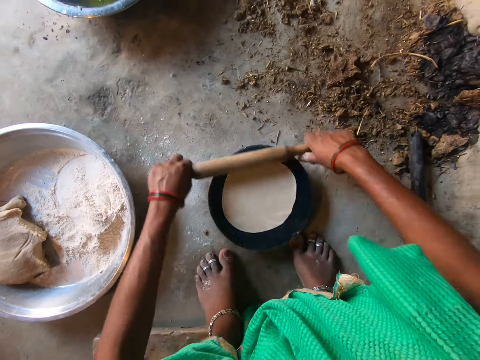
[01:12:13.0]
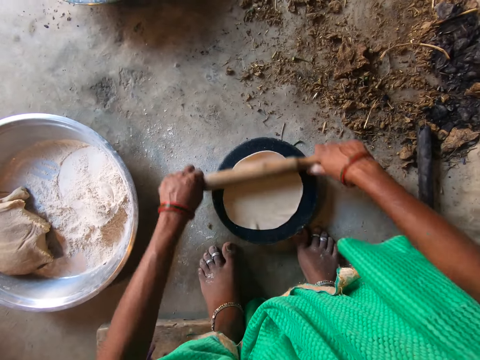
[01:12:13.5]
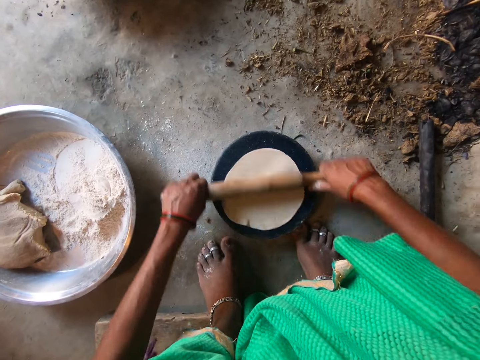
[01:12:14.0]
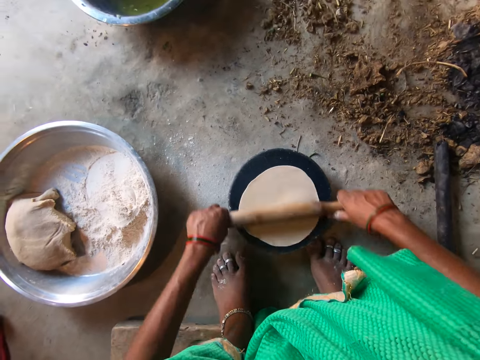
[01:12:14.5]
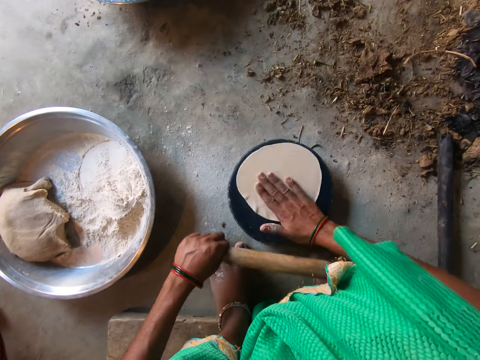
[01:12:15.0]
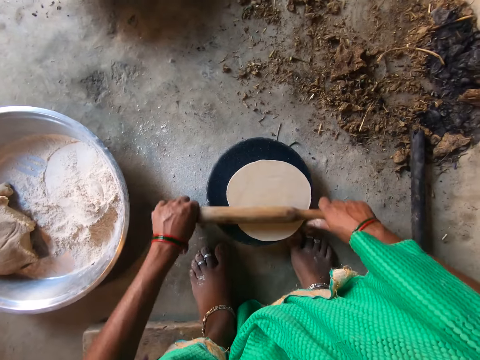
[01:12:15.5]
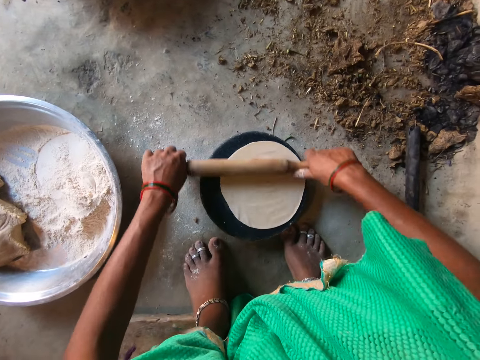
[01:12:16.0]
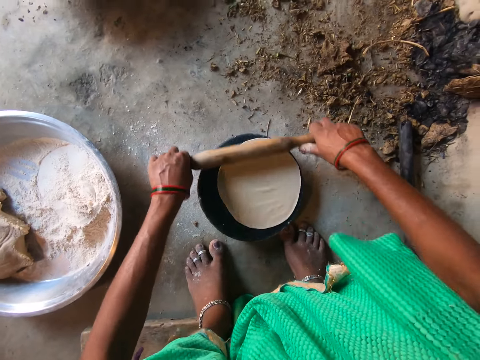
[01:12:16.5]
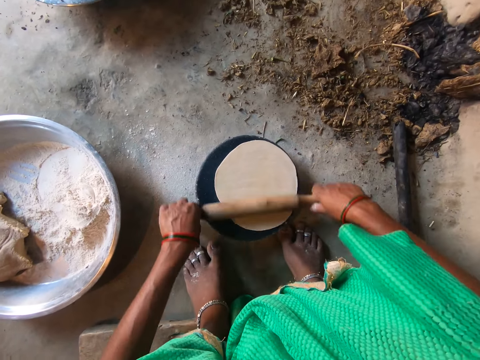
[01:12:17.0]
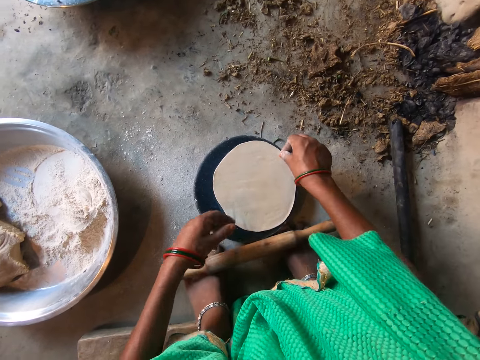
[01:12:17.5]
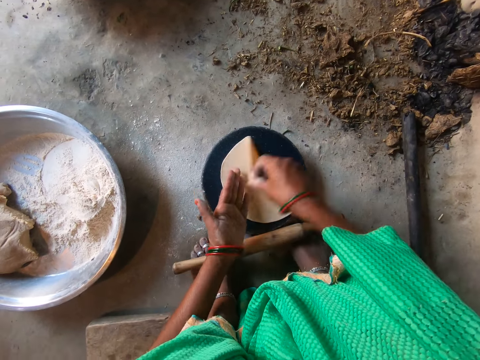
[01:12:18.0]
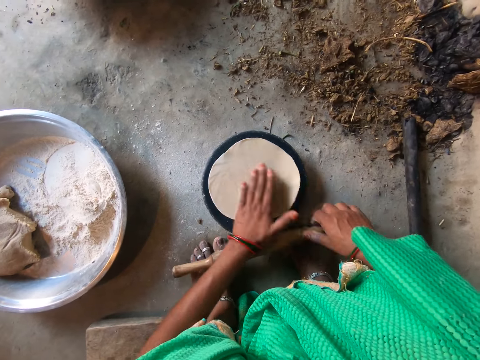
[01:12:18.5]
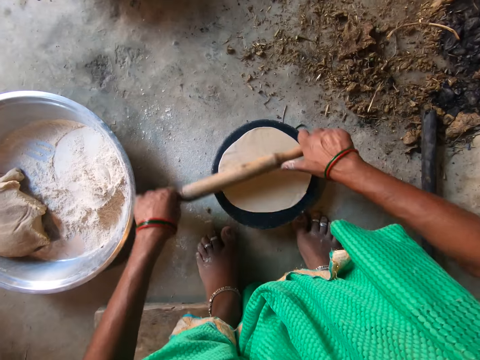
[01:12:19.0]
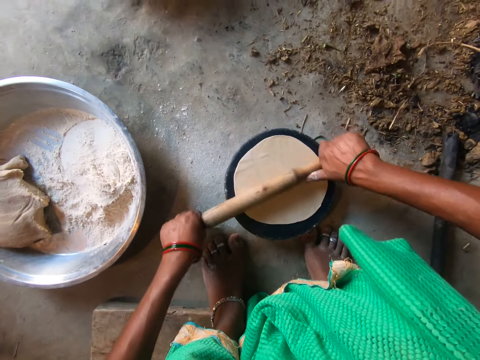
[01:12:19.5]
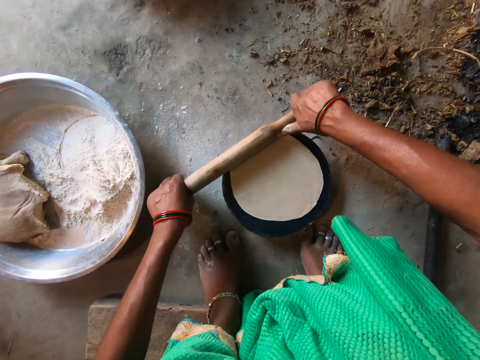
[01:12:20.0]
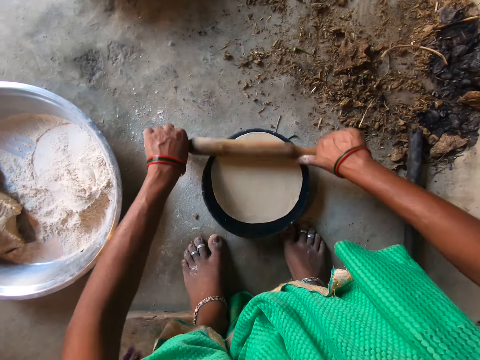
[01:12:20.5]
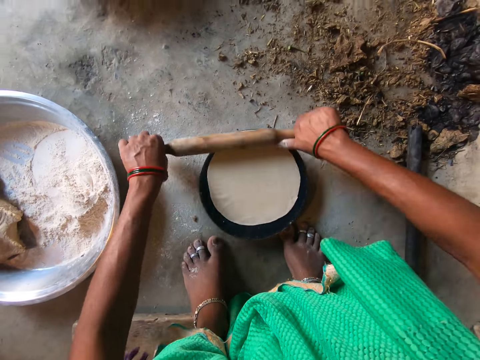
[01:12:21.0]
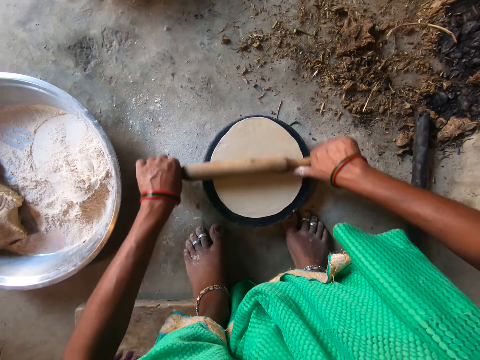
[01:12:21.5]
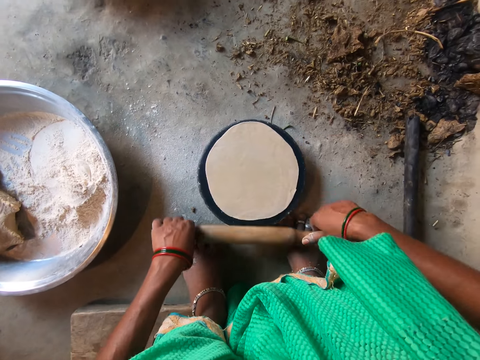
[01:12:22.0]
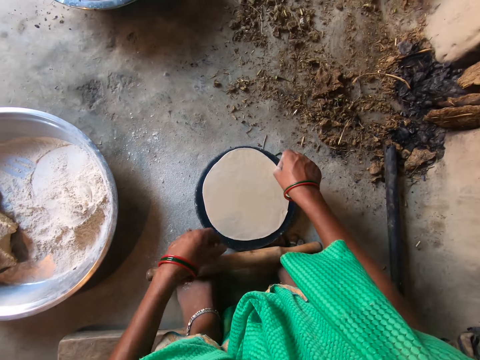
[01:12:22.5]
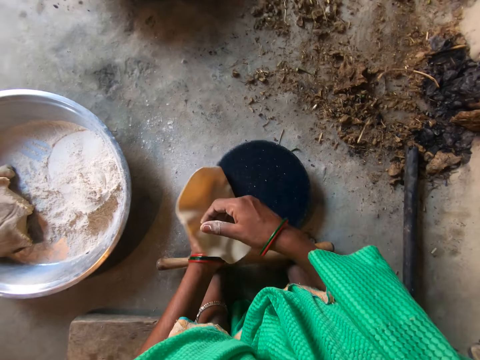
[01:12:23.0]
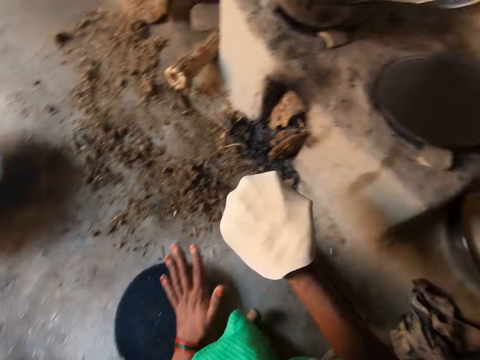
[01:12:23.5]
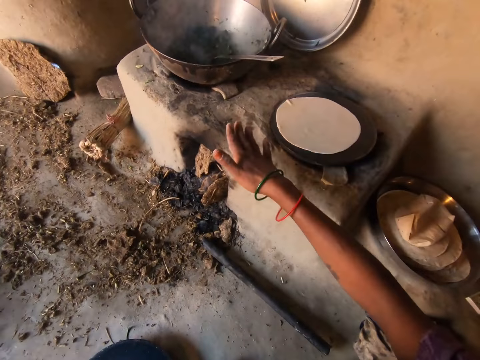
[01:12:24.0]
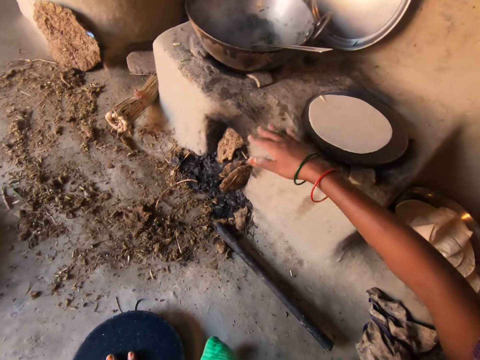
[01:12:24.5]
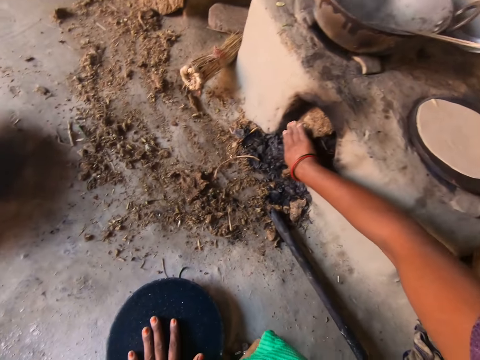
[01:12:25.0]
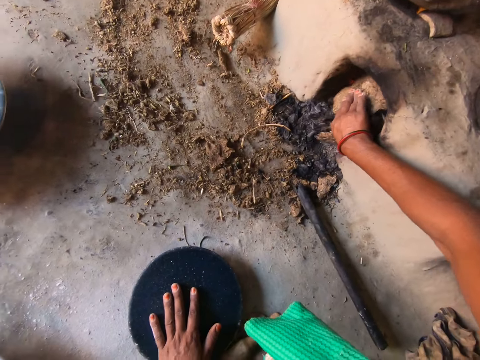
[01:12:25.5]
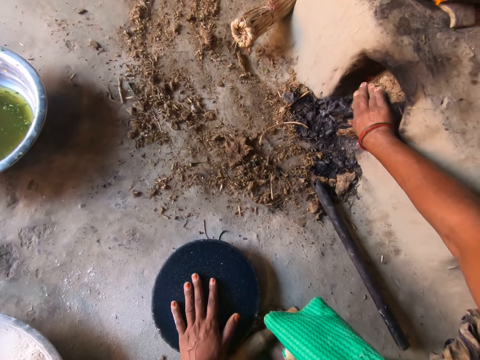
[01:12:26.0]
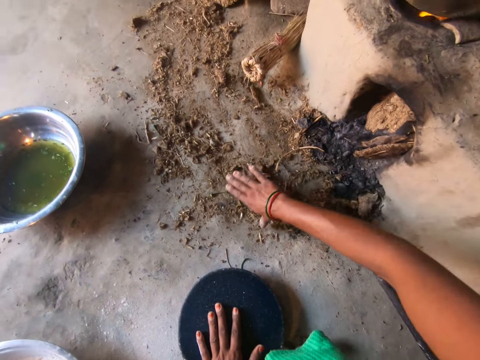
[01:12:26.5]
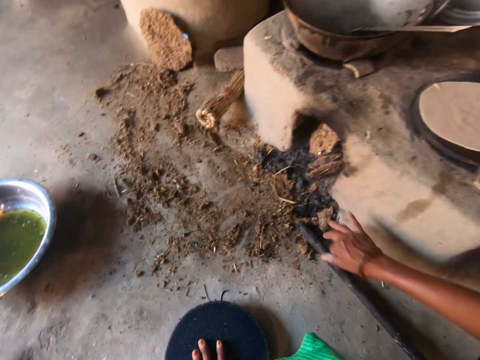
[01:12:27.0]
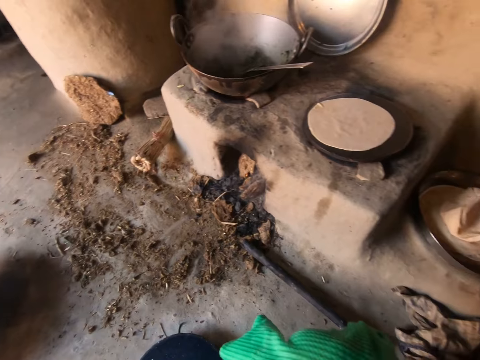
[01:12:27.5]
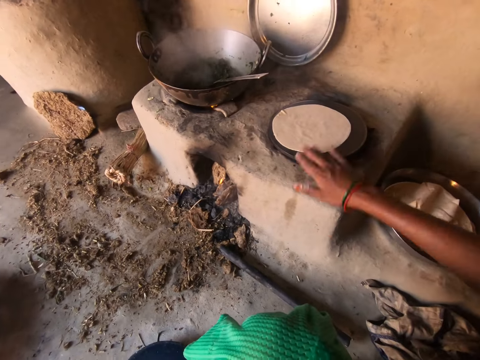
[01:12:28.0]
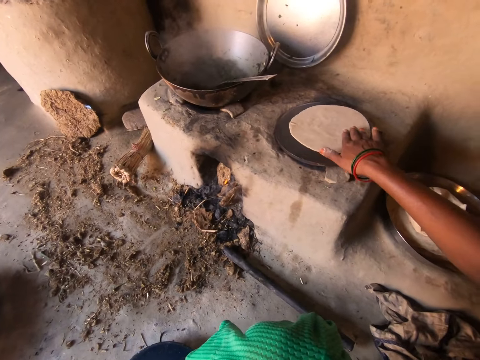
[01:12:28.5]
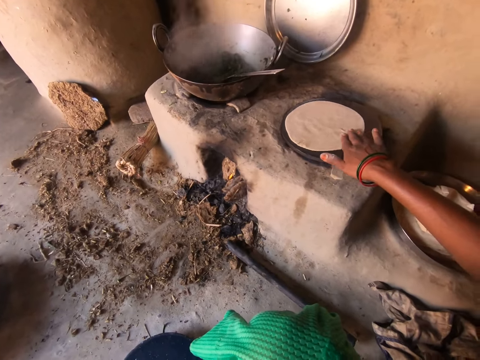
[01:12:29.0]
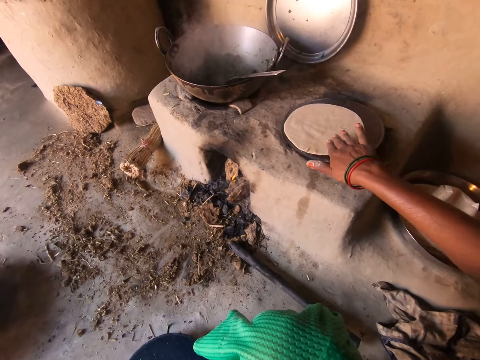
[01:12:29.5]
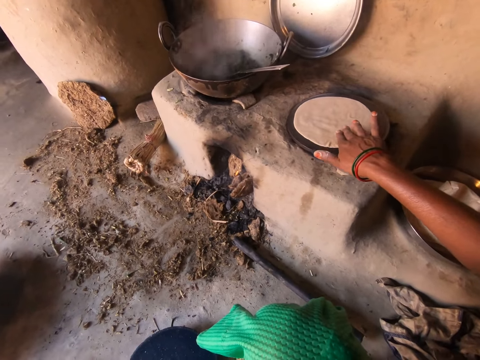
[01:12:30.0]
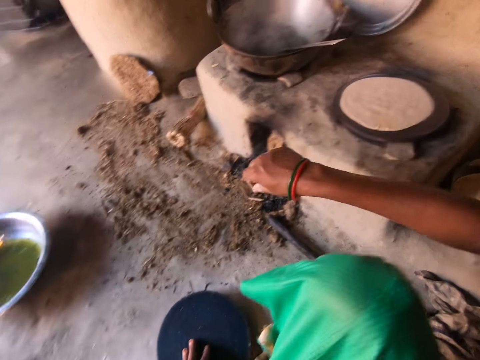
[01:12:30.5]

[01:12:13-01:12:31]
The camera wearer adjusts the dough. She adjusts the dough on the rolling board with both hands. She flattens the dough on the board with the rolling pin in both hands. She moves the dough to the griddle with both hands. She adjusts a stone beneath the fireplace with her right hand. She pushes firewood inside the stove. She adjusts the dough on the griddle with her right hand.

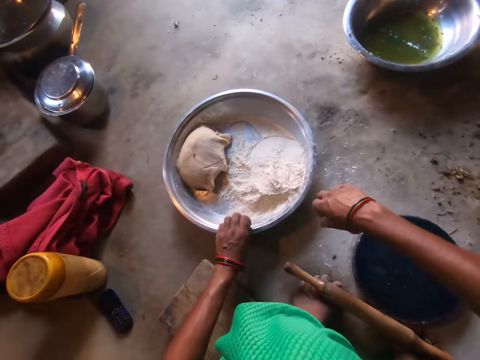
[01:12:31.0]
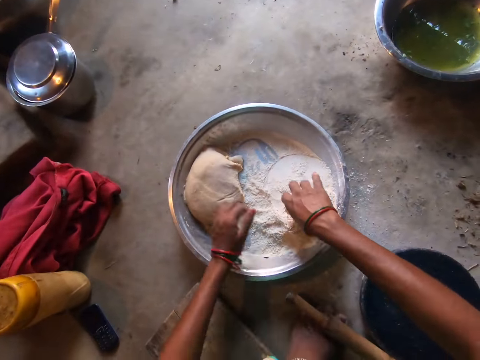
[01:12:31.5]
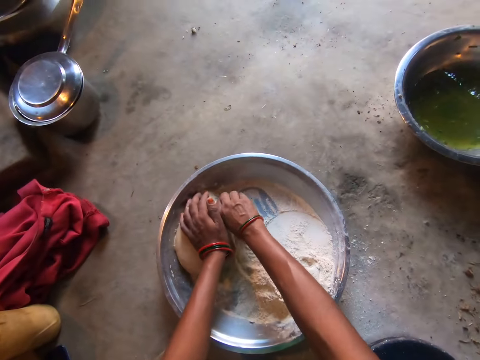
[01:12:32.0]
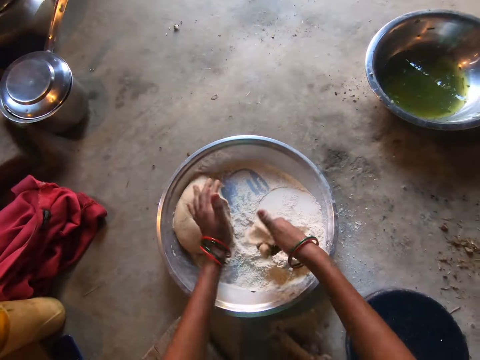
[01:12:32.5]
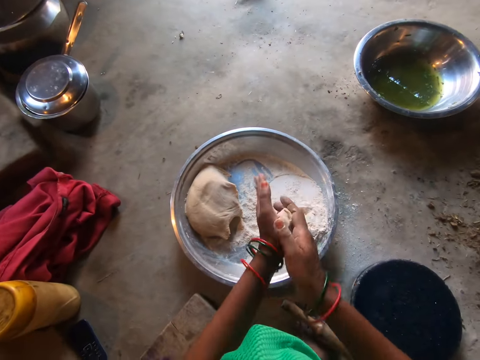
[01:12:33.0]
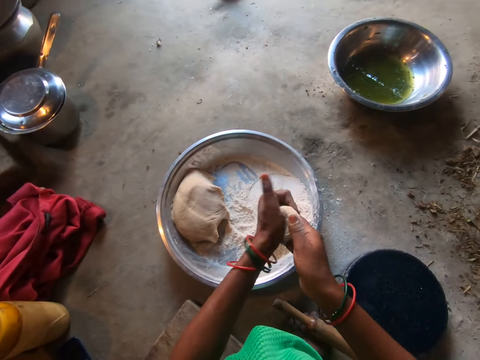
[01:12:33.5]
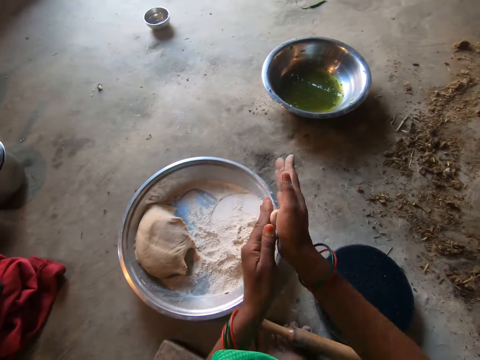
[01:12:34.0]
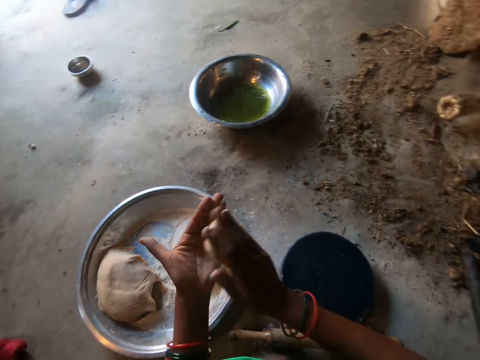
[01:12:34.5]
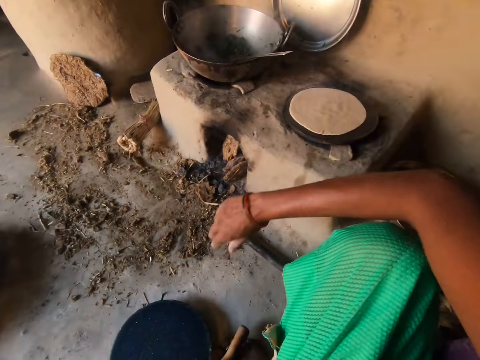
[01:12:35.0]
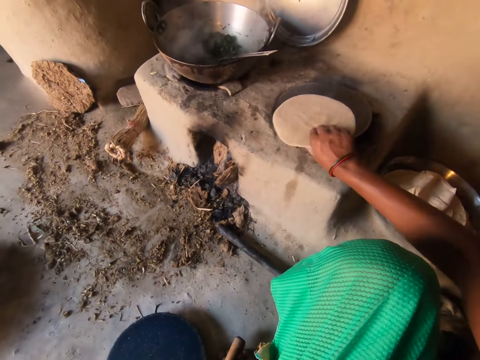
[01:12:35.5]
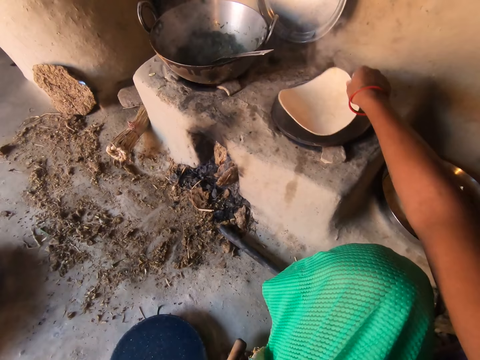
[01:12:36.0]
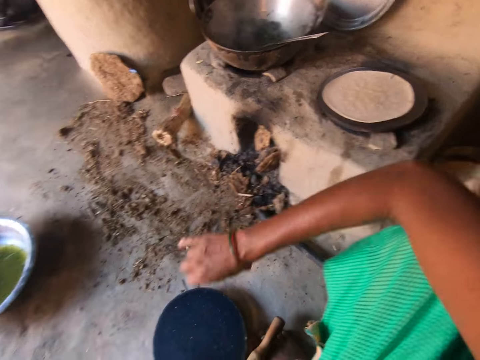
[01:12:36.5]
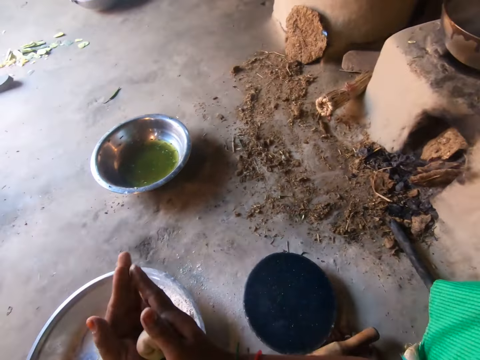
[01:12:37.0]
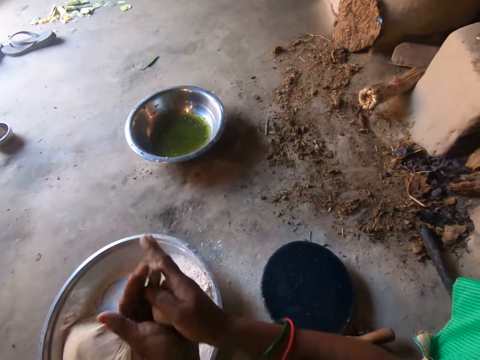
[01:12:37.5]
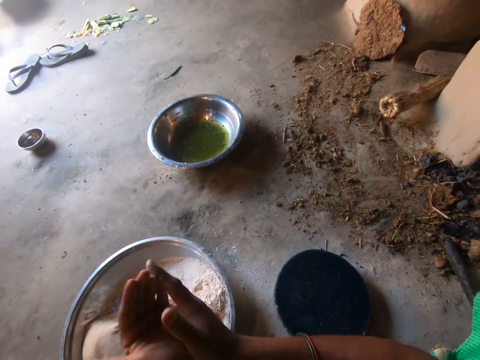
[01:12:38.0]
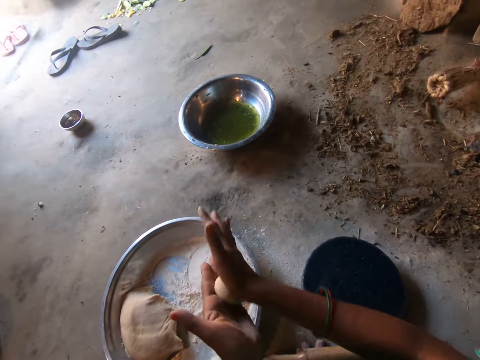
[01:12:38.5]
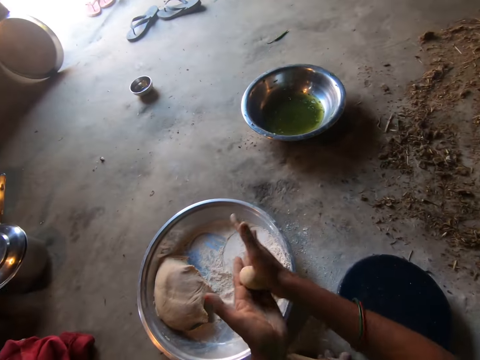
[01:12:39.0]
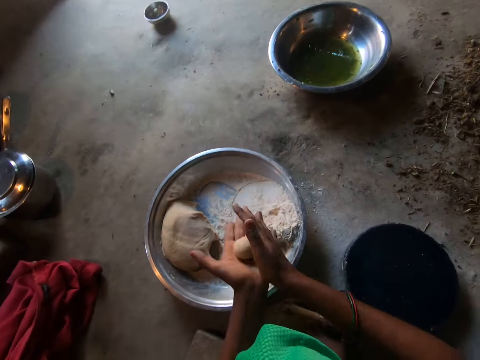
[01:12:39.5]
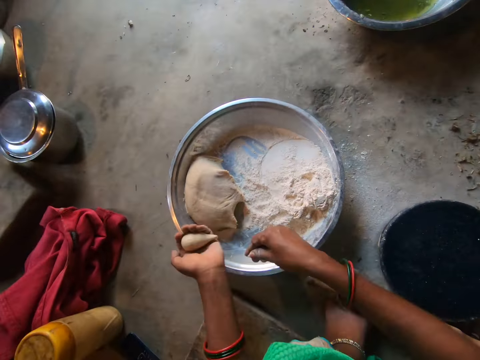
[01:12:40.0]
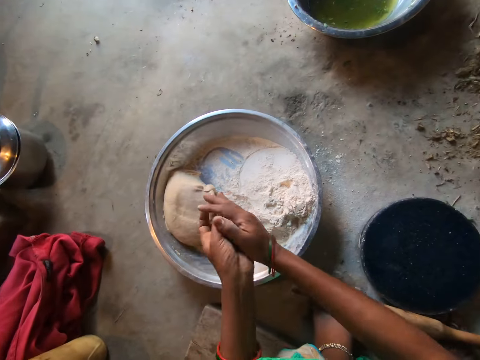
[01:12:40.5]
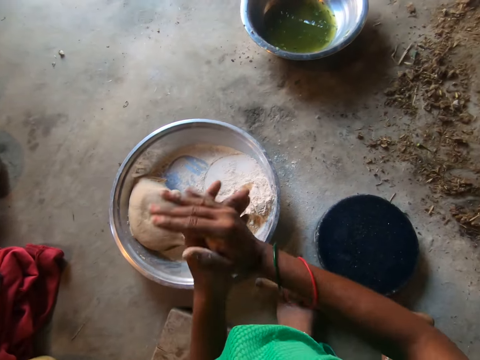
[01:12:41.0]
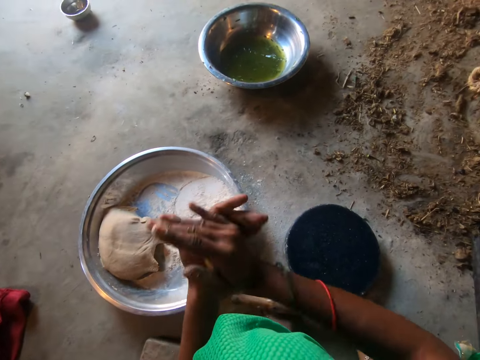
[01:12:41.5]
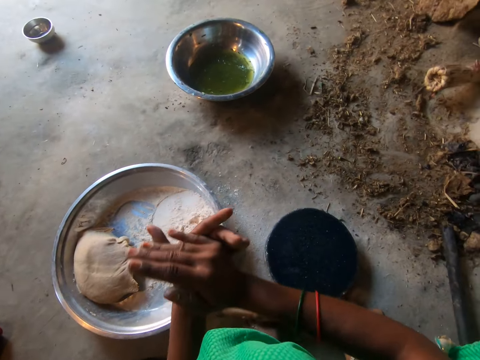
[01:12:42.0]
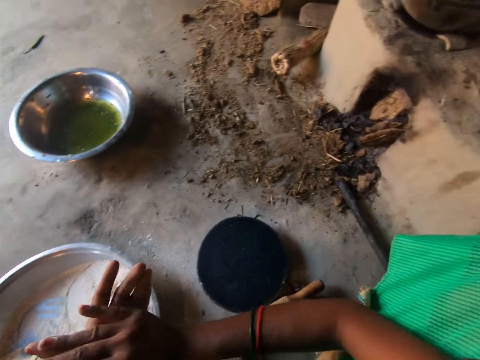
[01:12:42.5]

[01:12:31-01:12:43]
The camera wearer cuts the dough on a tray with her right hand. She rolls the dough with both hands. She flips the dough on the griddle with her right hand. She rolls the dough with both hands. She touches the dough on the tray with her right hand. She rolls the dough with both hands.
